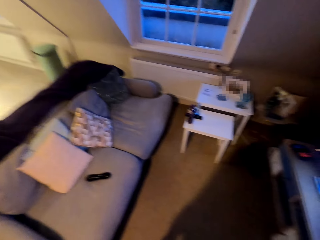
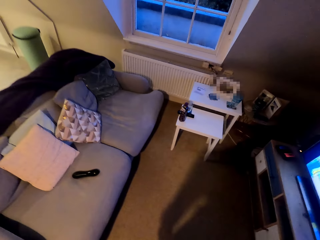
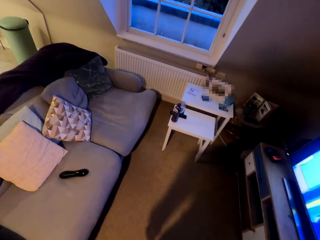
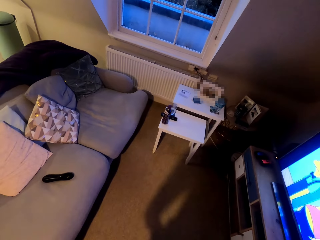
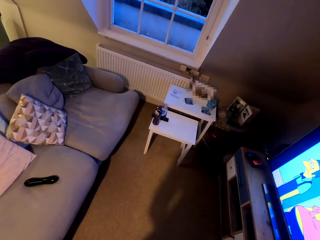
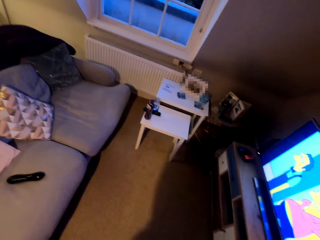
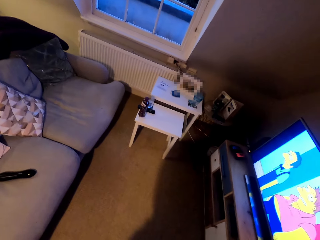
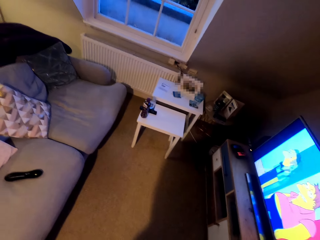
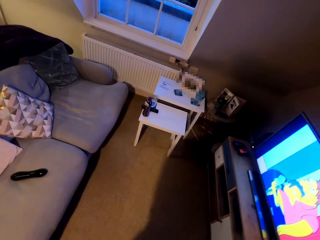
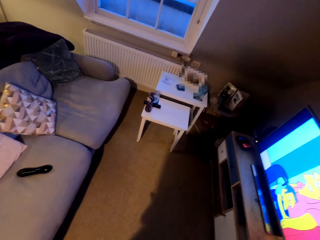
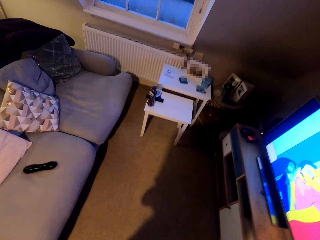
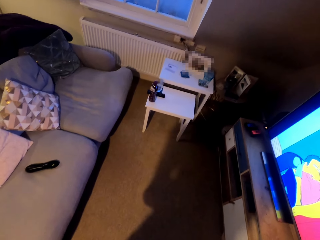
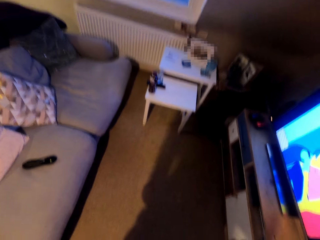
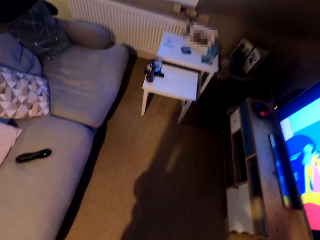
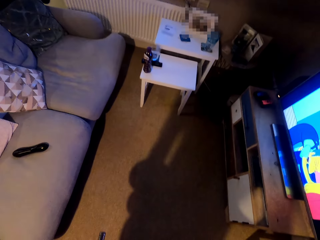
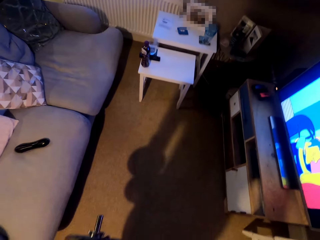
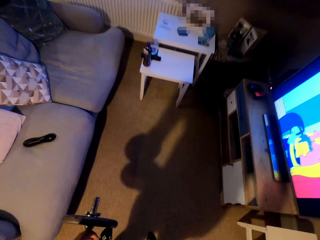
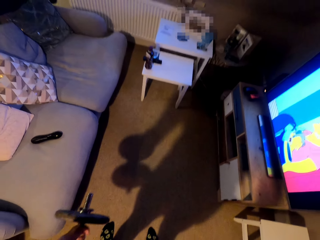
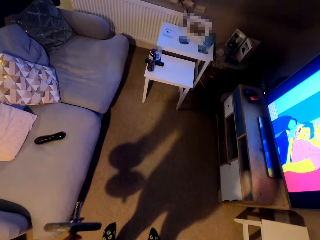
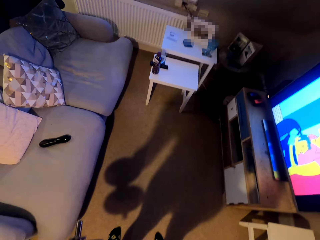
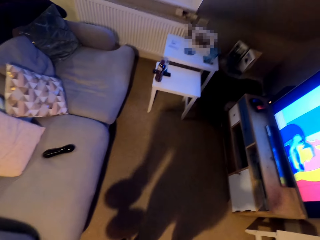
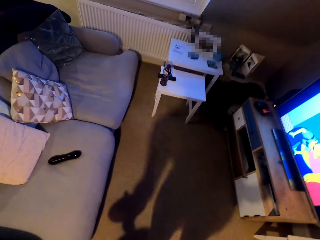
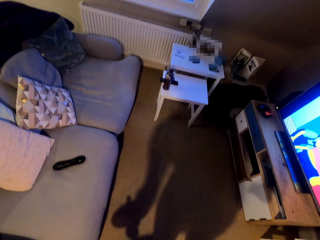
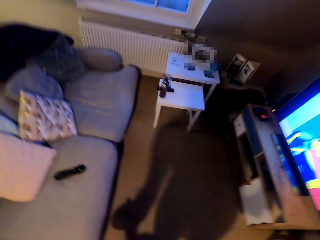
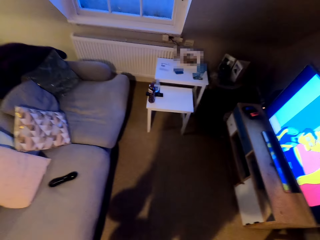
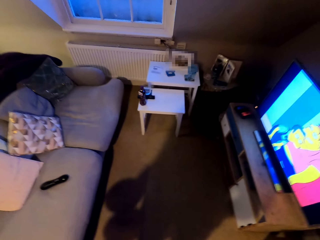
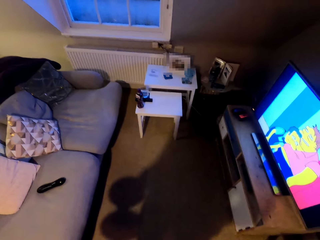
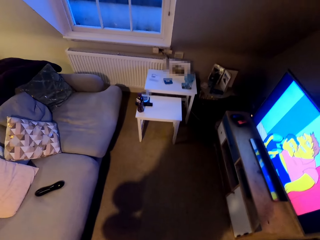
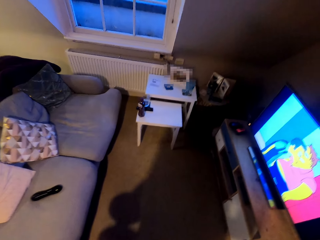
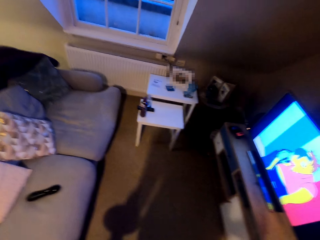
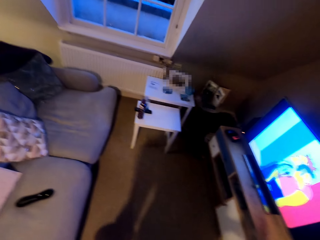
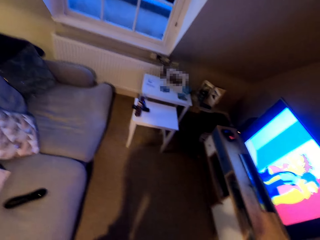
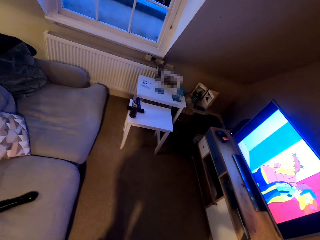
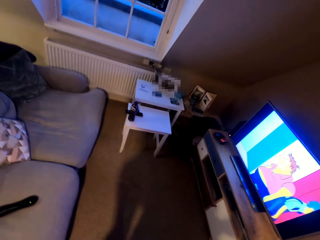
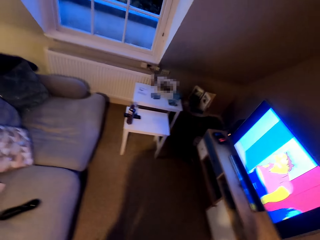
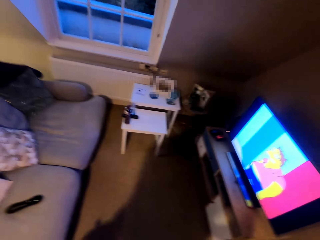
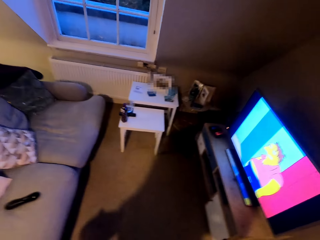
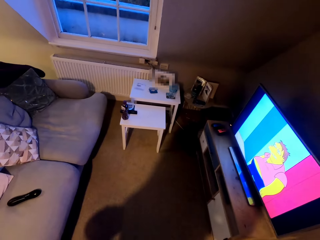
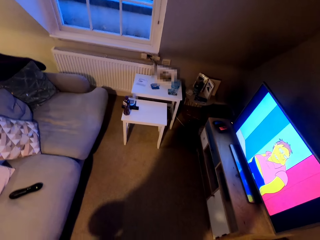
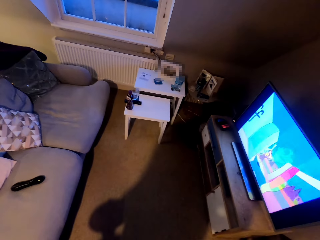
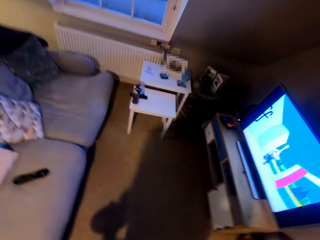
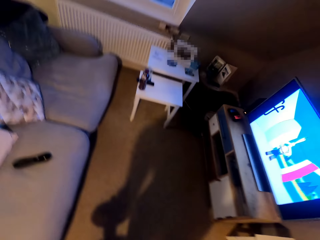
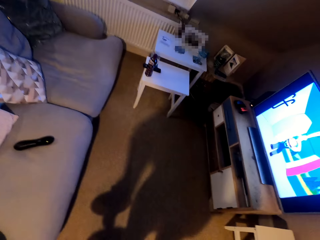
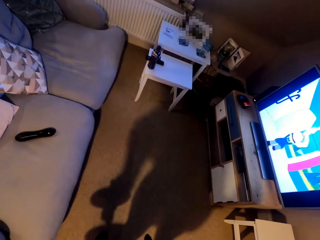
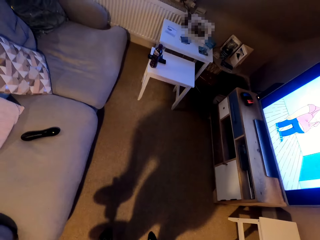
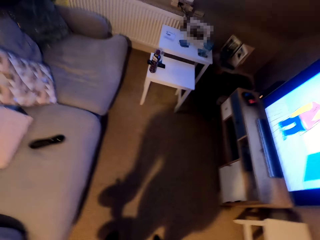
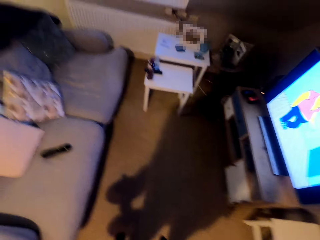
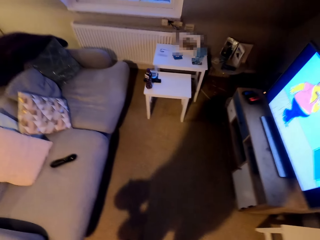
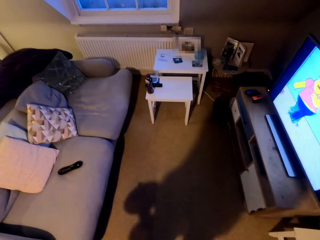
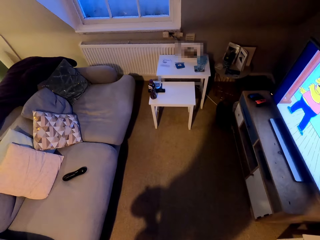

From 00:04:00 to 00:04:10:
The camera wearer exchanges the dumbbell in the left hand. They hold the weight with the left hand. They exercise with the dumbbell in the left hand.

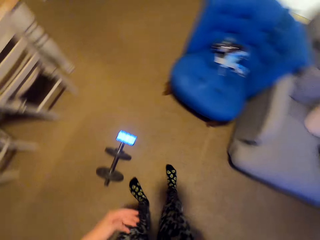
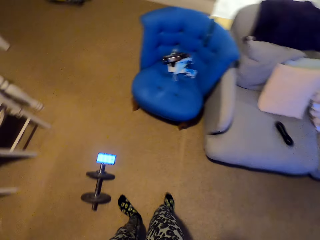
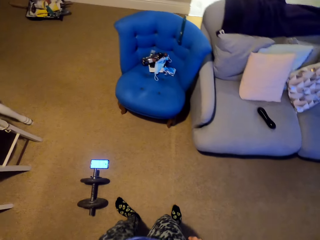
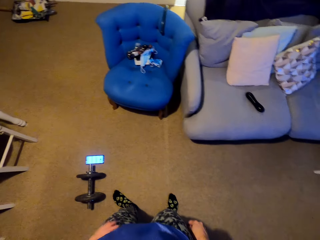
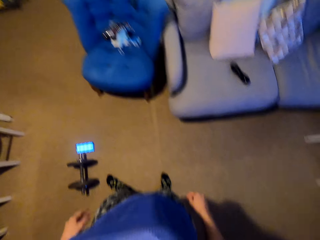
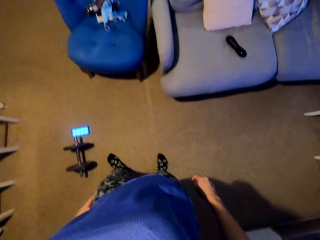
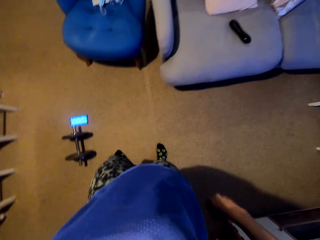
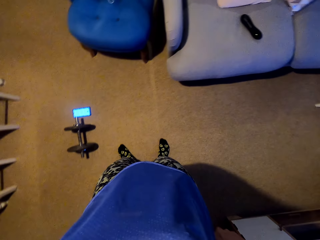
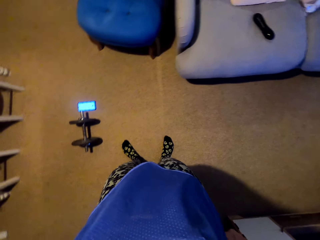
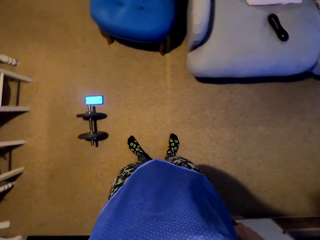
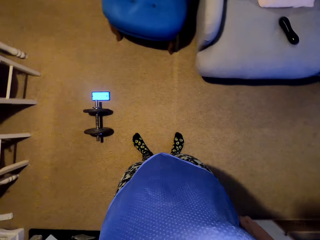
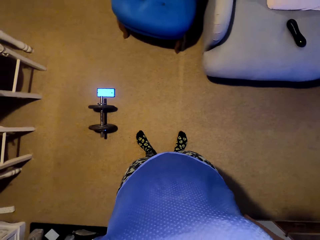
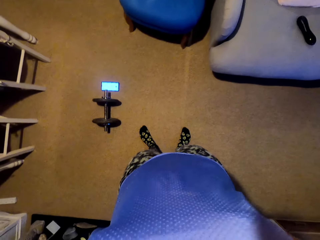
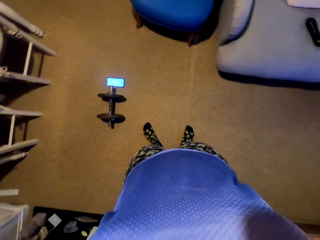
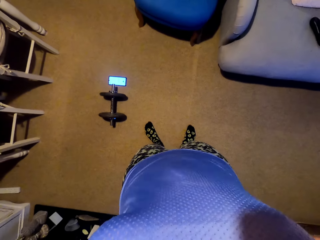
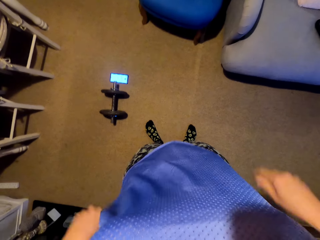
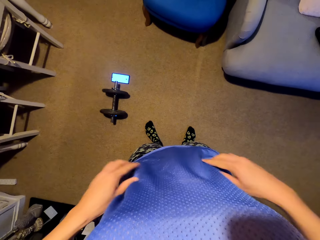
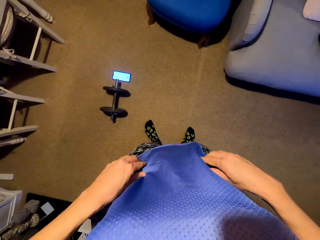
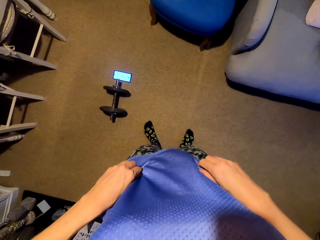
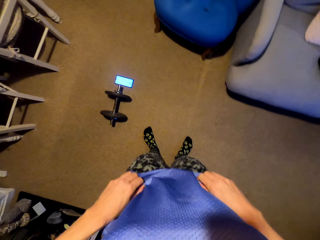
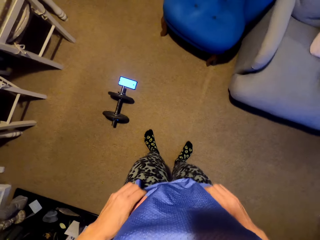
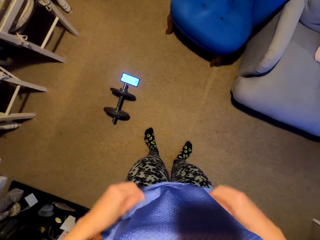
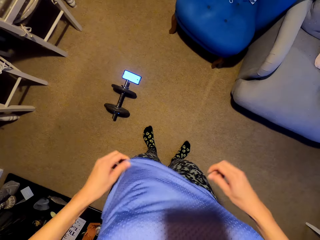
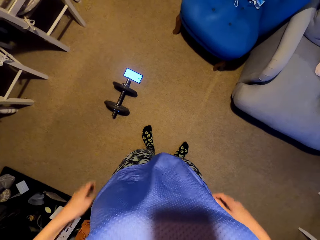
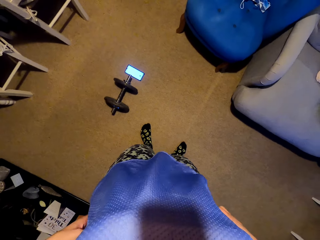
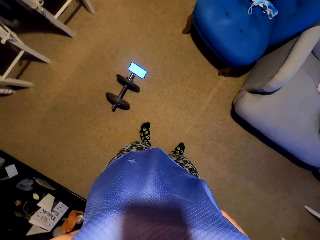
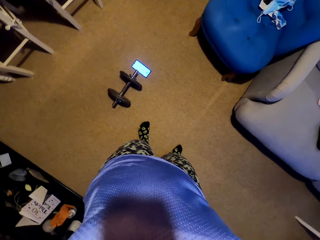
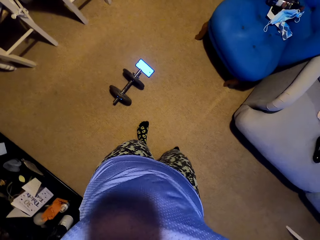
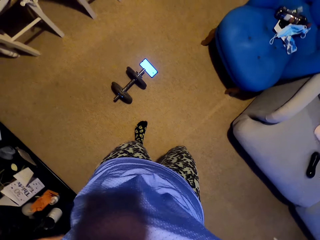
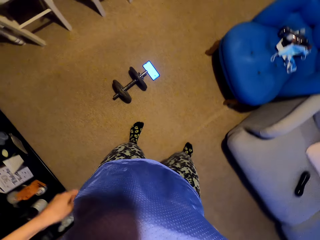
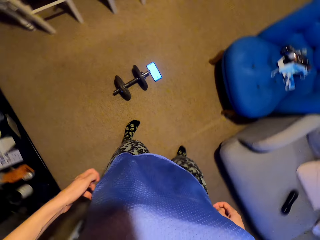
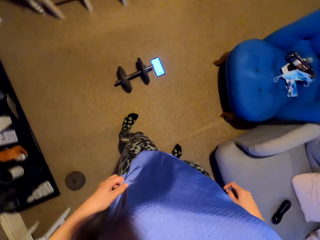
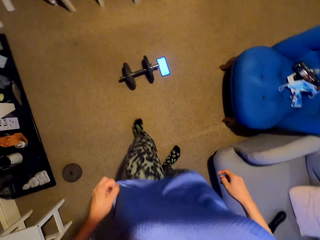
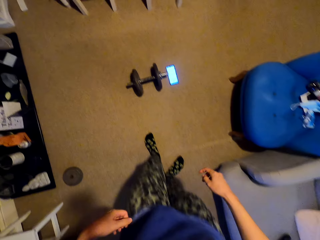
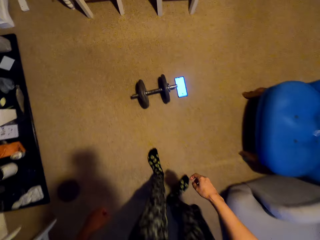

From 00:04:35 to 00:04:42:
The camera wearer sways a hand. They wipe the left hand on the cloth. They stand upright. They straighten the cloth.
